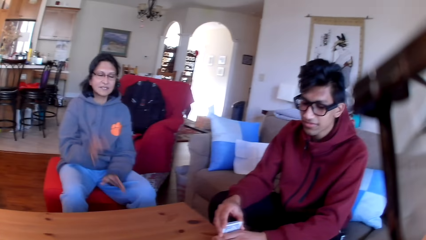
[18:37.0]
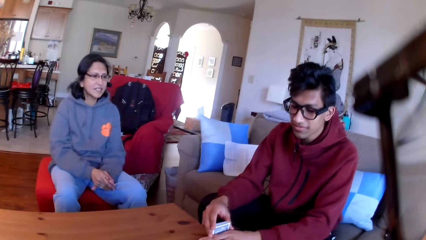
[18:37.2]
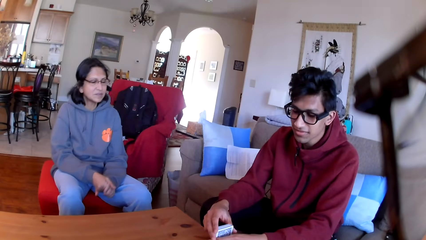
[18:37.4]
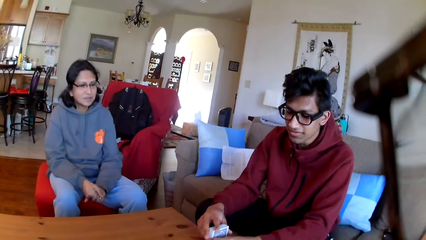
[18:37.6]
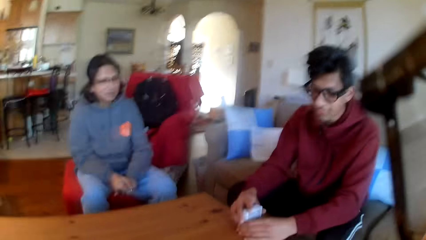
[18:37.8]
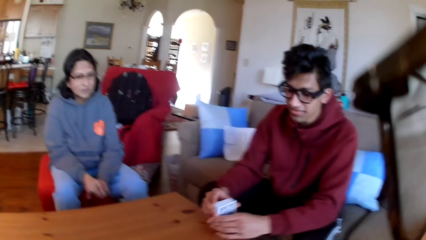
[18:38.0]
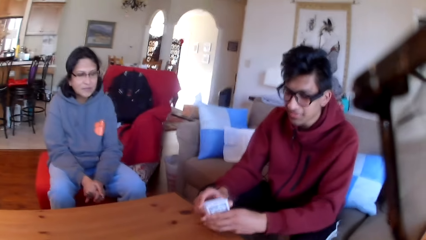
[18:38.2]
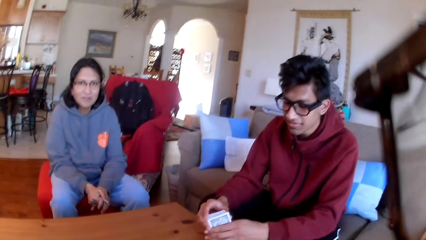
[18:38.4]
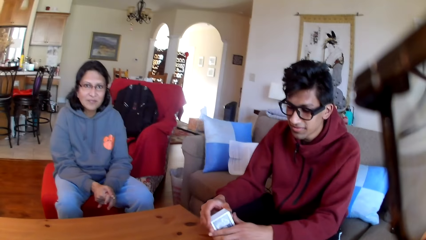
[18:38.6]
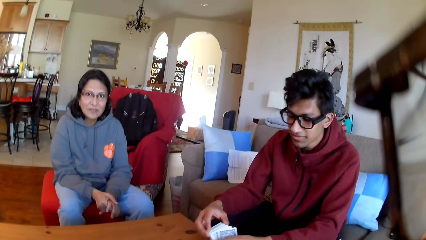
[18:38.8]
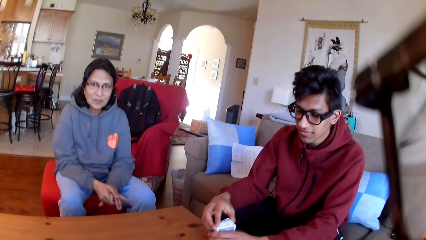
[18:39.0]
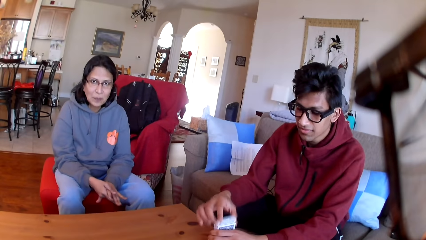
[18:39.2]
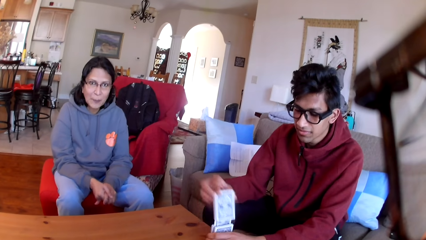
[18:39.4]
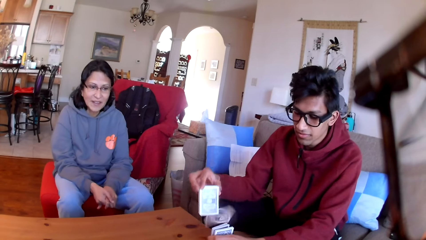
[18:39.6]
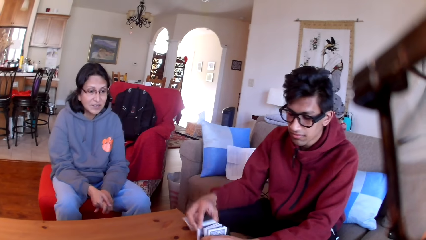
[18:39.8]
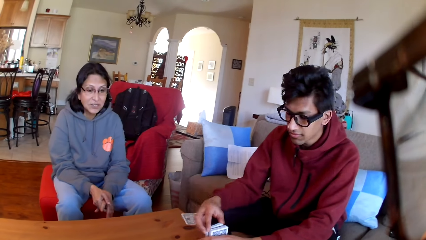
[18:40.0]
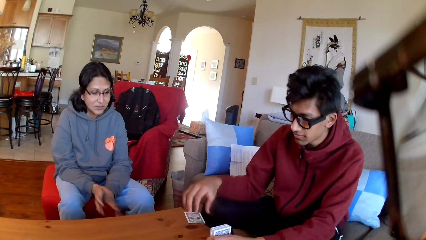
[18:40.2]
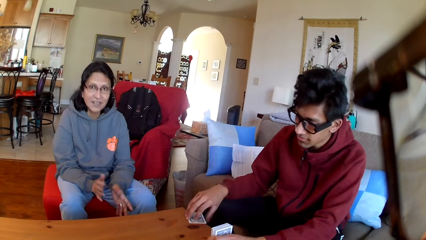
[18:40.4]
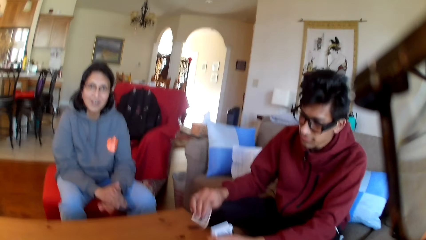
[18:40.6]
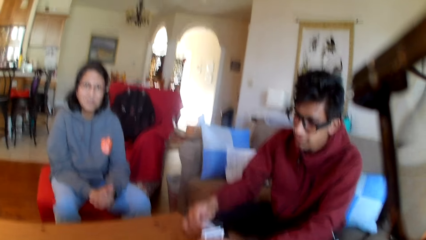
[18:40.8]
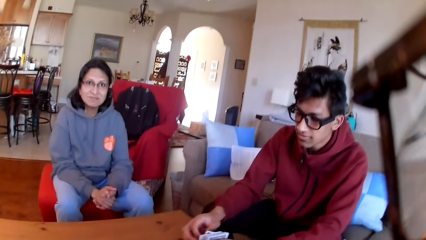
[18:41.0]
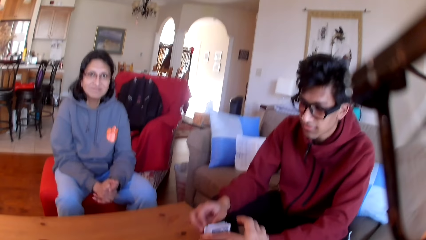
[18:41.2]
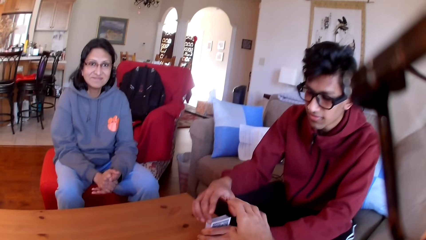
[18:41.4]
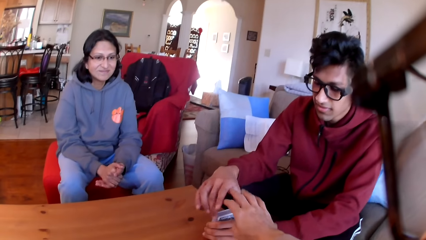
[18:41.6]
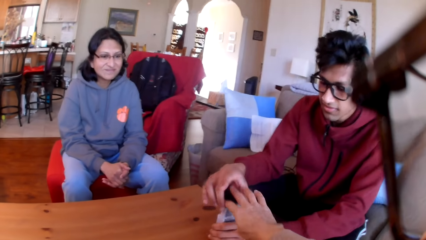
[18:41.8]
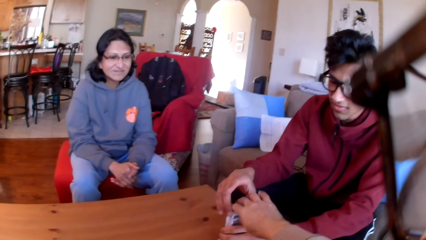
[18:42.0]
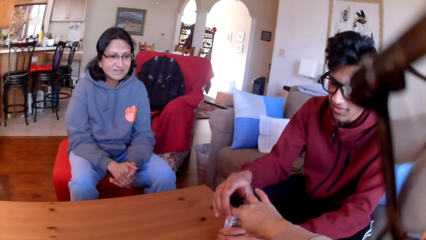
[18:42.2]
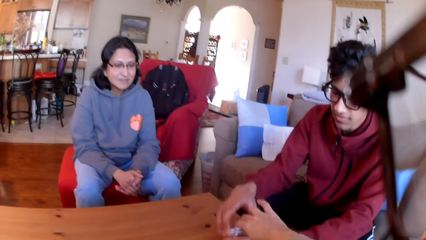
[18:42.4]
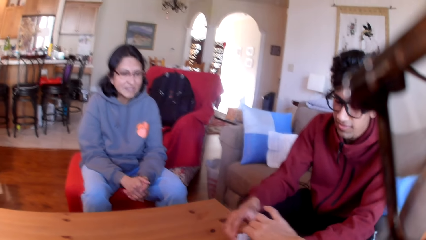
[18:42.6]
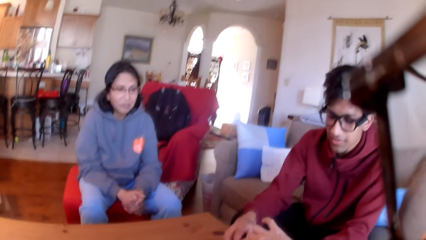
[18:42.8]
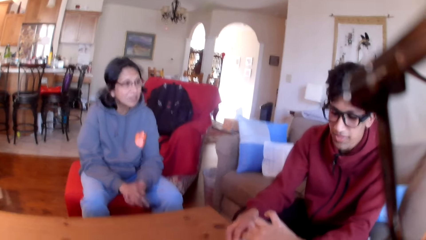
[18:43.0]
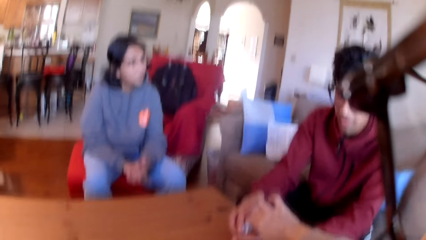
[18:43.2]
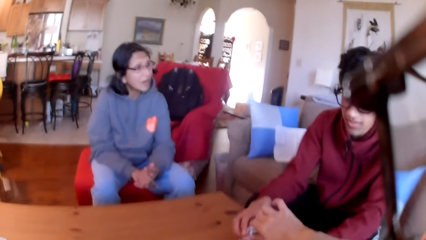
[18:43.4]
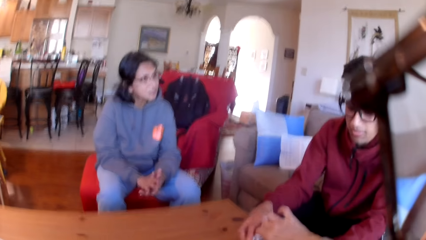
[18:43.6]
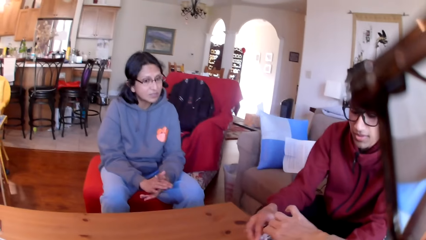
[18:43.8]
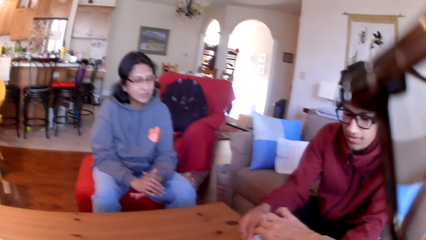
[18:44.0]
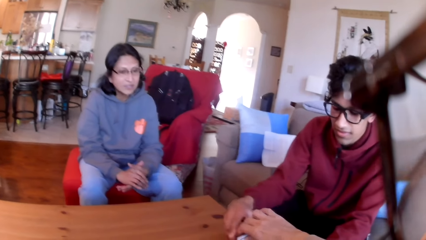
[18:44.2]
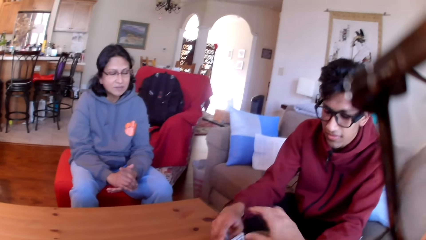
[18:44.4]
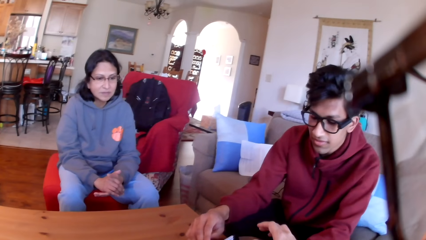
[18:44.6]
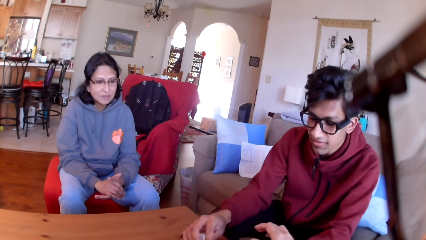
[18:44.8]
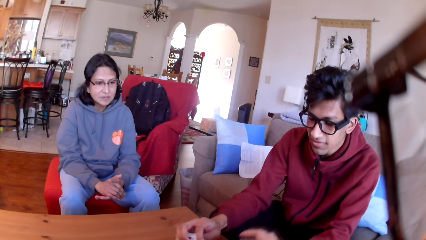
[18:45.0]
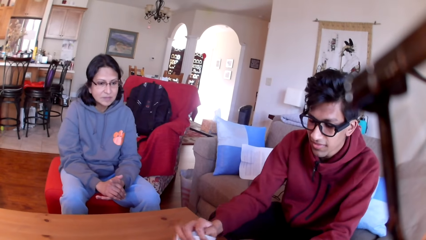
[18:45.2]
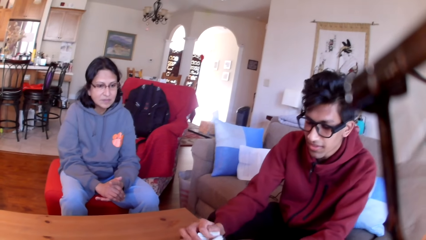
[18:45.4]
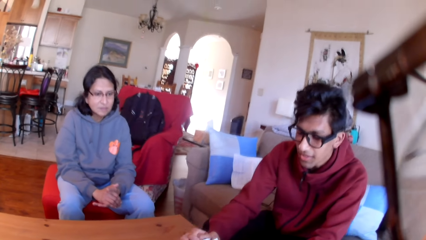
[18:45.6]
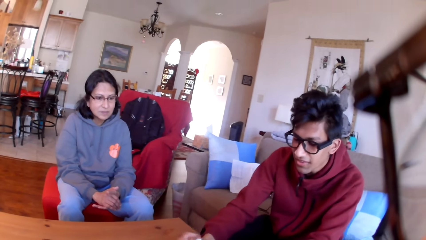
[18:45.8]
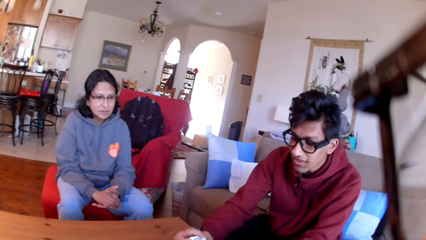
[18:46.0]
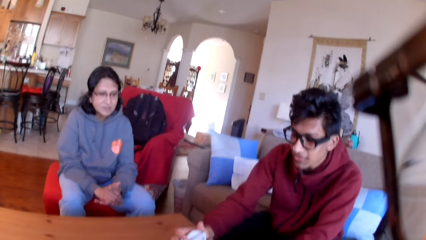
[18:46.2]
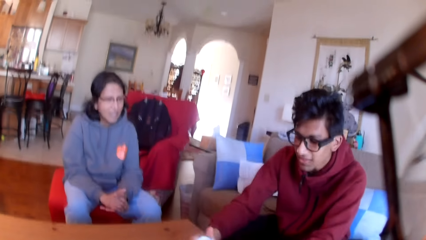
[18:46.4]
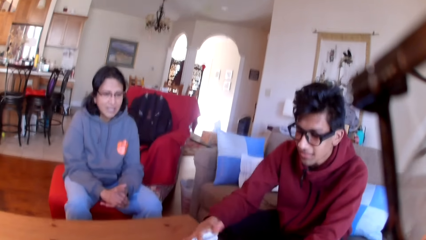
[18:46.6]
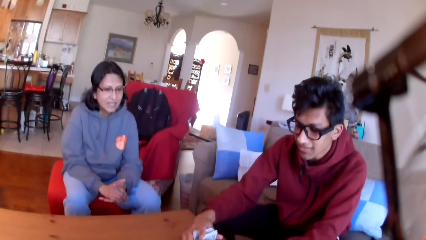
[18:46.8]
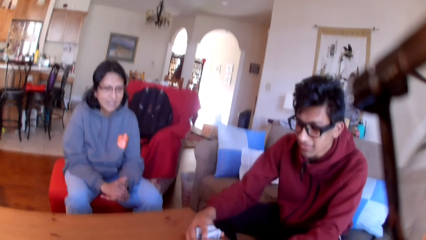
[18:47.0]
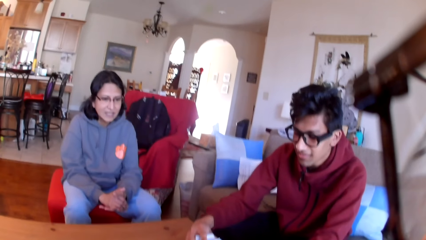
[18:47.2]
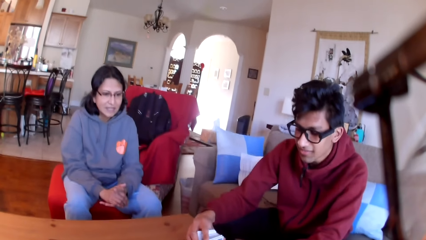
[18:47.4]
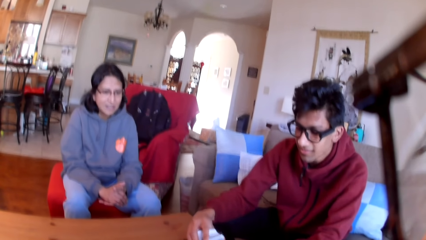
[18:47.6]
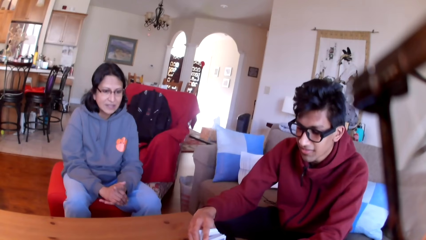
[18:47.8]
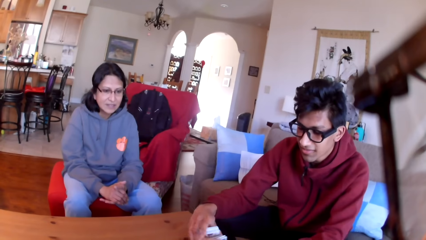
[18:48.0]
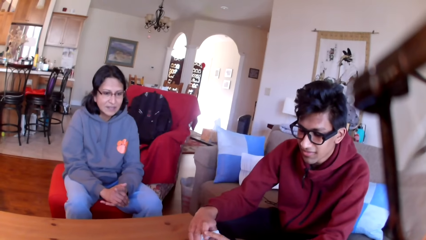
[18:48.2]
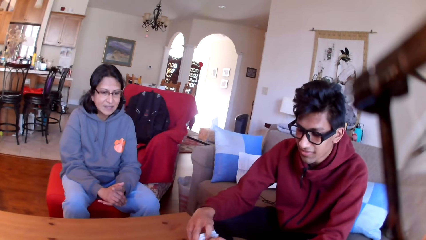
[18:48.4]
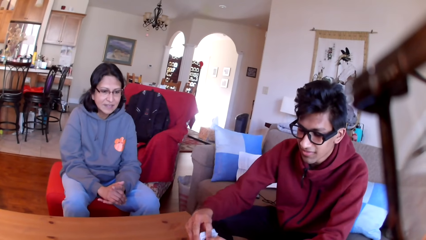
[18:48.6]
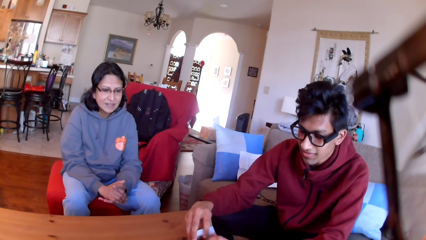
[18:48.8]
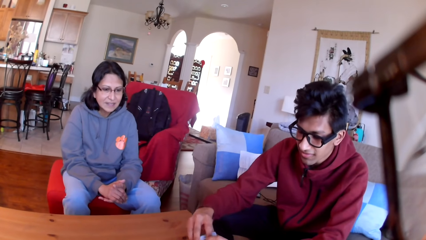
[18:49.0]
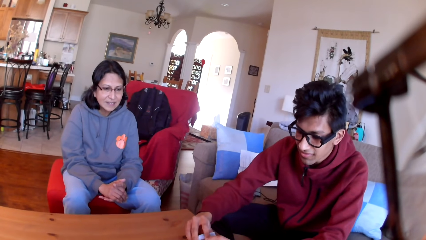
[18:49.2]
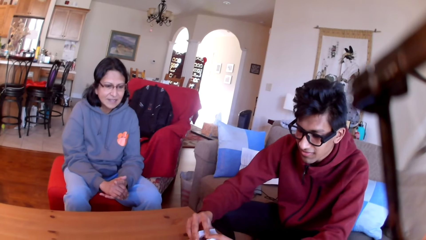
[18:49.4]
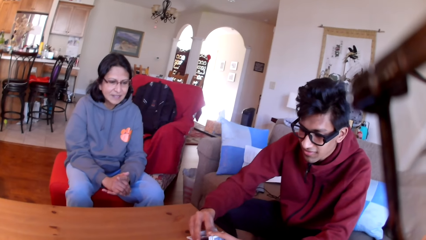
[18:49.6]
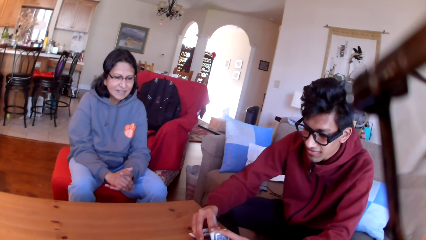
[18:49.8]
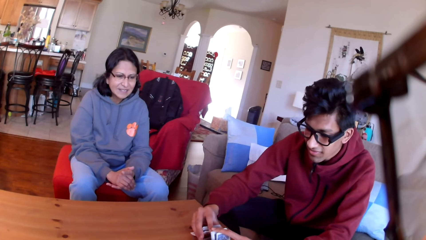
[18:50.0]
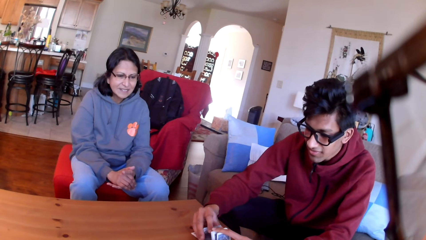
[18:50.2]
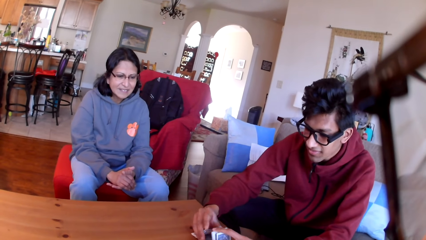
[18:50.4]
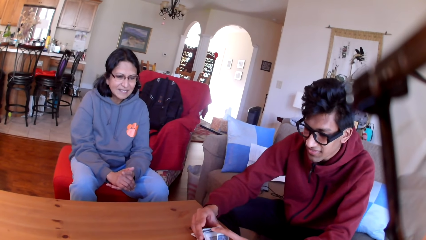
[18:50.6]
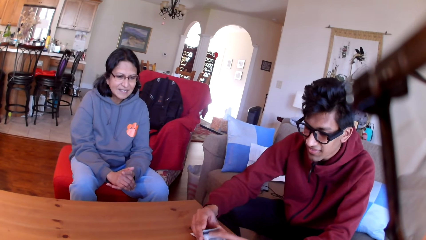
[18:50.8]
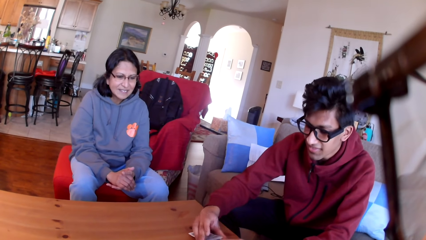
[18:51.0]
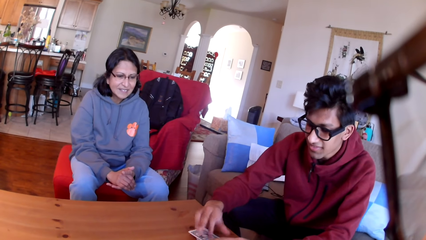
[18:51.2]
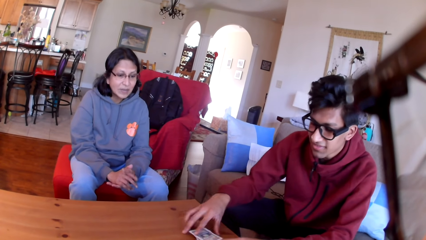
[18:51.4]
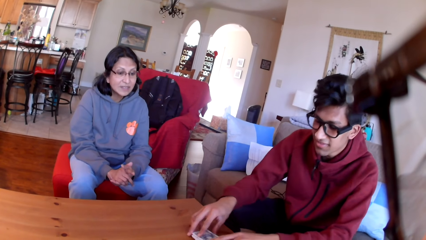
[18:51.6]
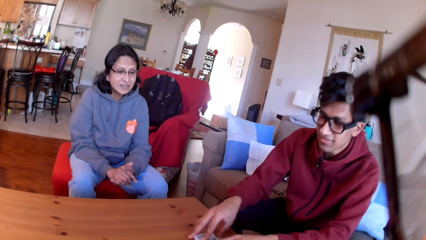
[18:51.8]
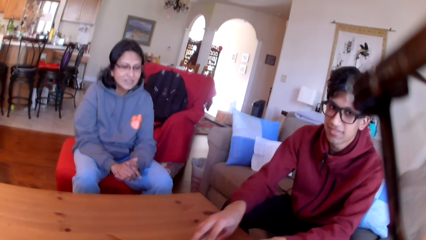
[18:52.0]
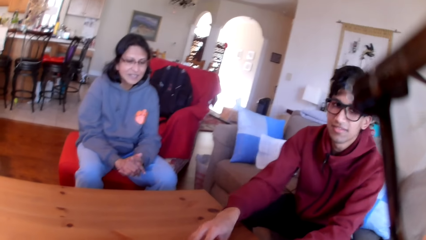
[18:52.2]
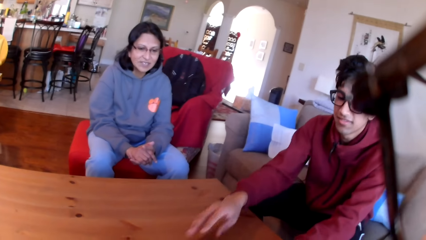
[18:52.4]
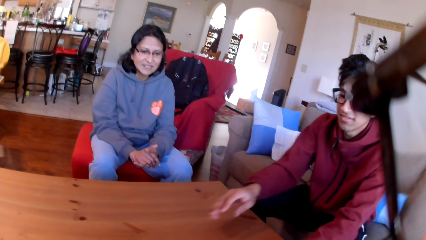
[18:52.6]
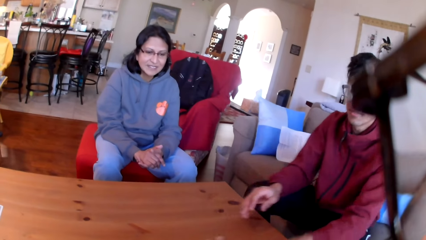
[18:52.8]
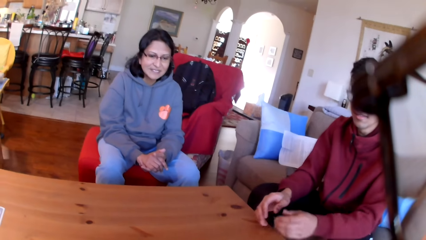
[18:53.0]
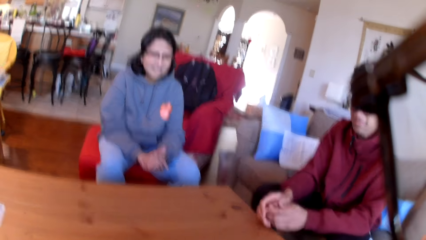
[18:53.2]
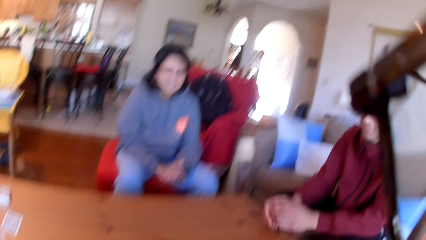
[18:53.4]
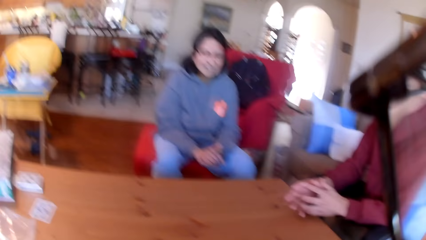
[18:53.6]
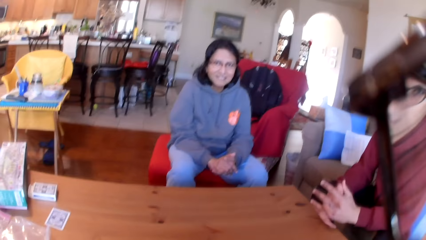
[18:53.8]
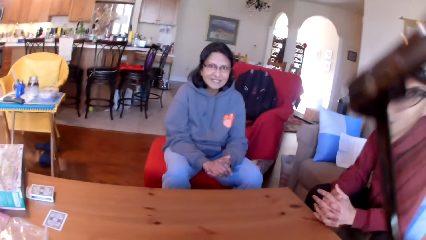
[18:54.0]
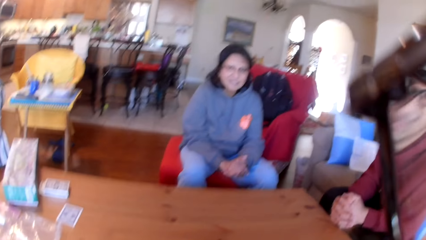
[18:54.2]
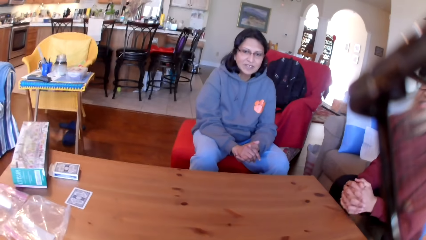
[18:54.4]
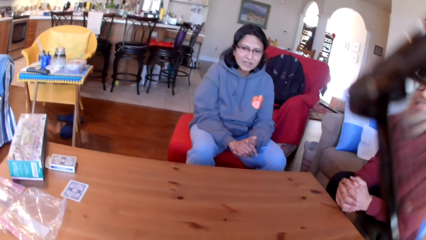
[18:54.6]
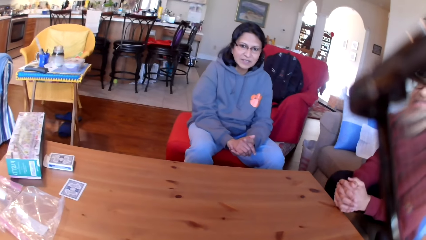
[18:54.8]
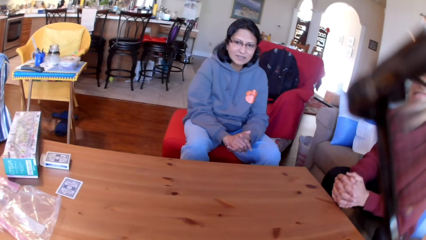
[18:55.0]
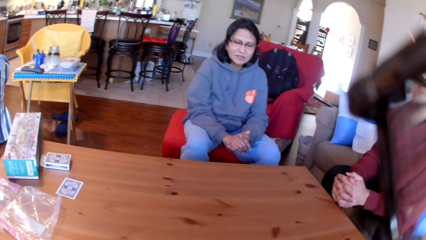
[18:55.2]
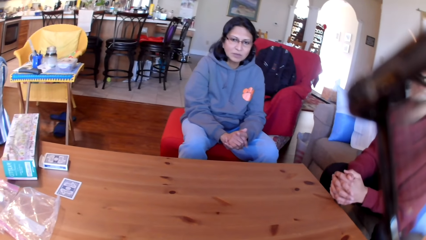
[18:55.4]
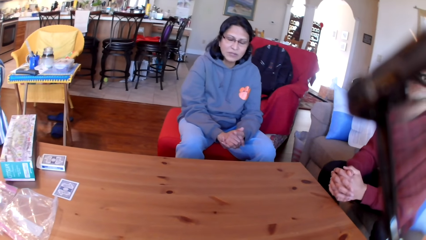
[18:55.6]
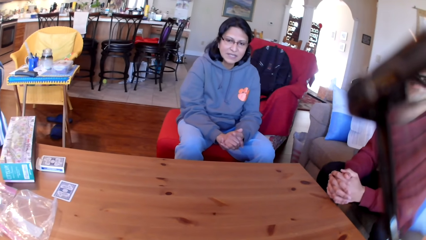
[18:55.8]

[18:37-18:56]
The man moves the cards in his hands. The man picks up a card. The camera wearer holds the cards. The man moves the cards in his hands. The man places down a card. The camera wearer stares at the woman and the man.
